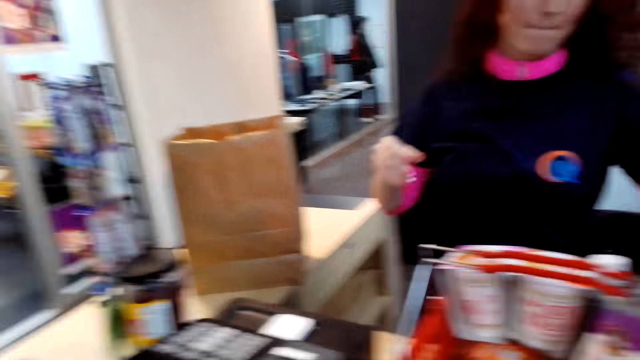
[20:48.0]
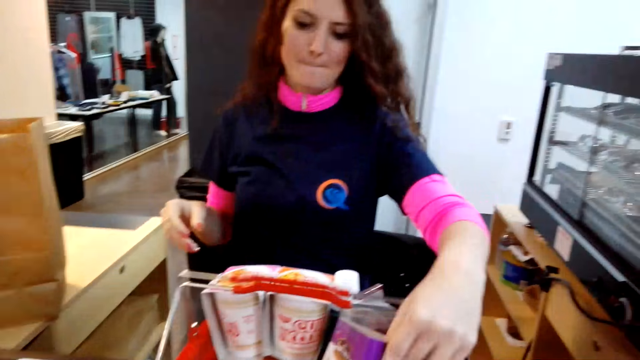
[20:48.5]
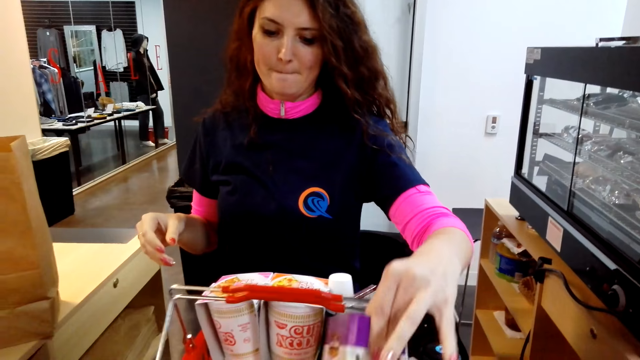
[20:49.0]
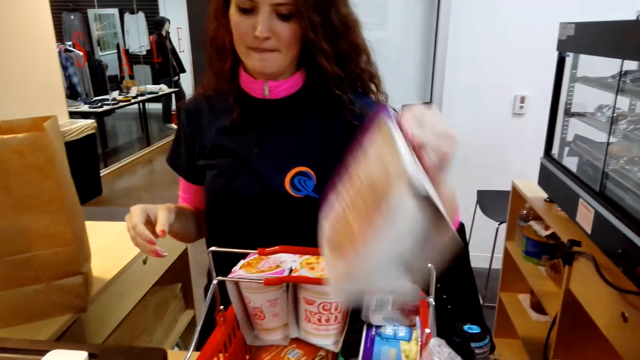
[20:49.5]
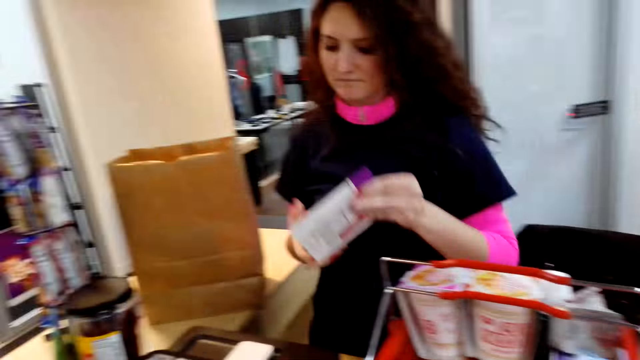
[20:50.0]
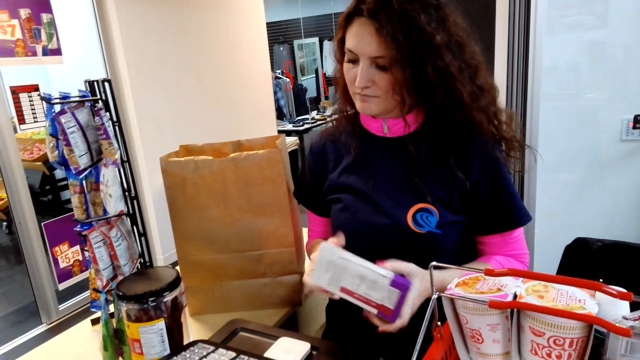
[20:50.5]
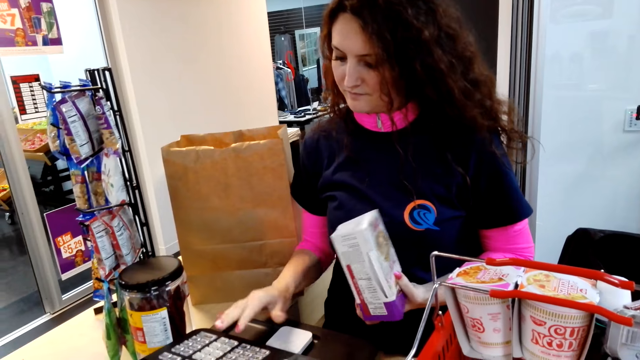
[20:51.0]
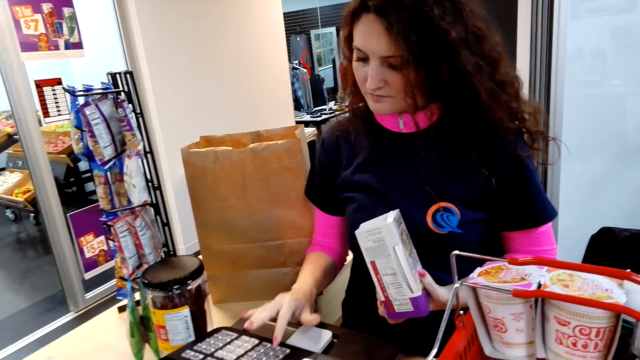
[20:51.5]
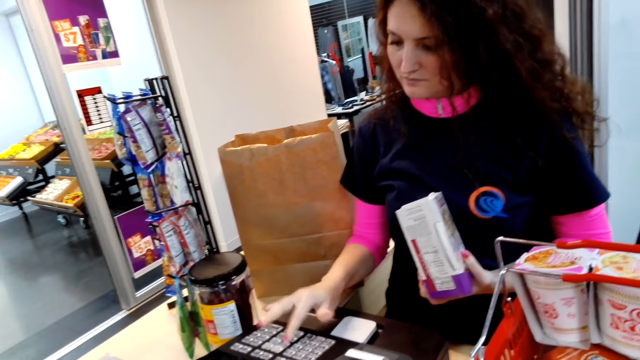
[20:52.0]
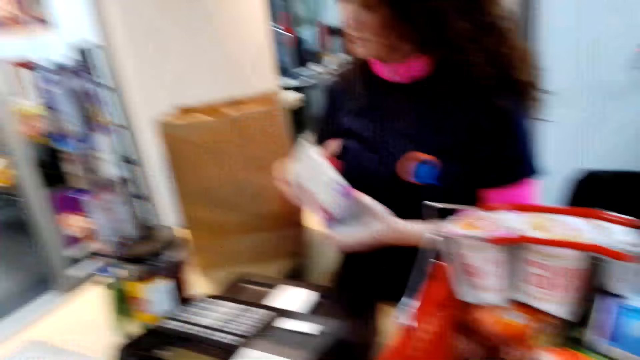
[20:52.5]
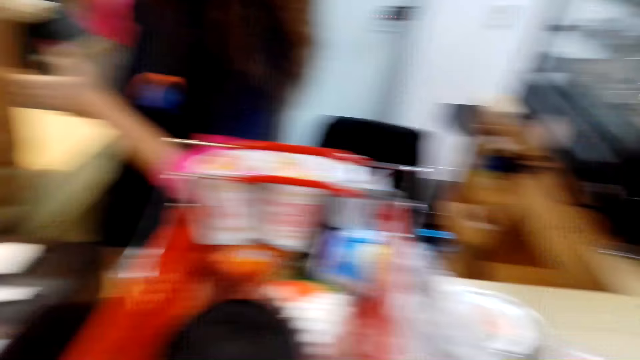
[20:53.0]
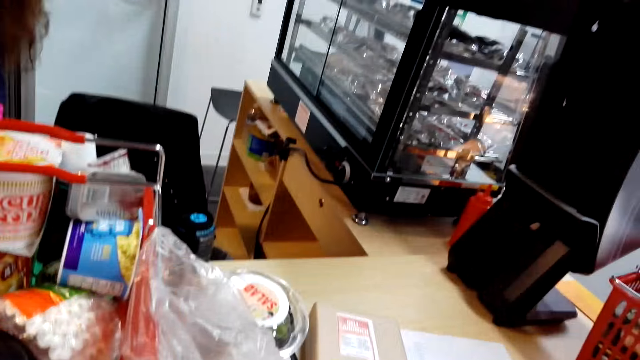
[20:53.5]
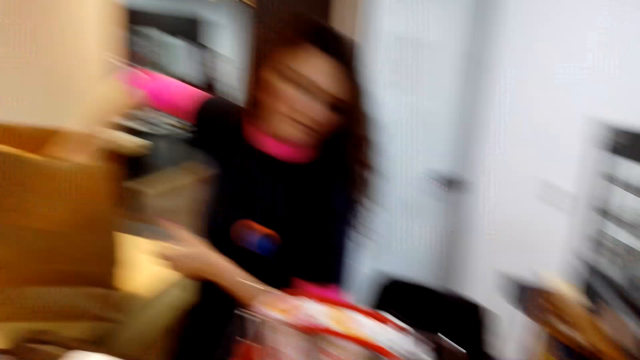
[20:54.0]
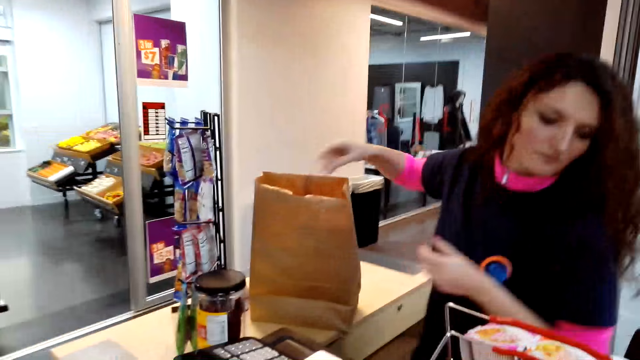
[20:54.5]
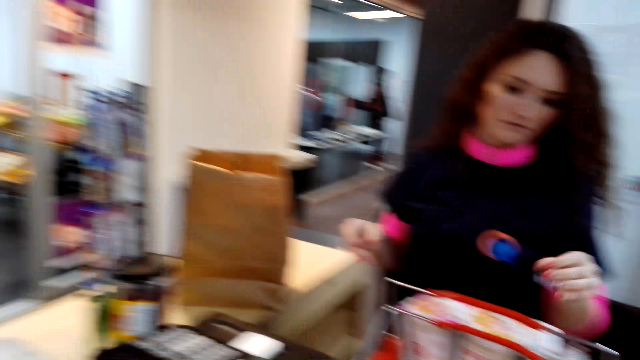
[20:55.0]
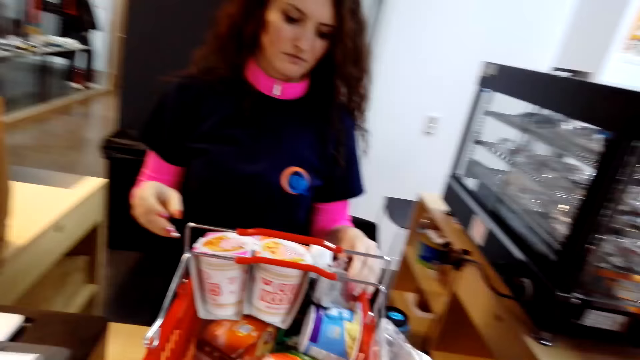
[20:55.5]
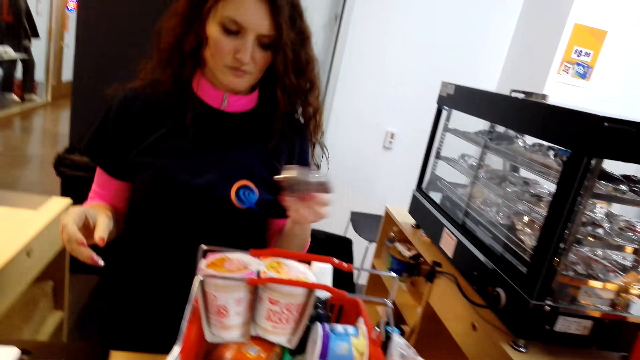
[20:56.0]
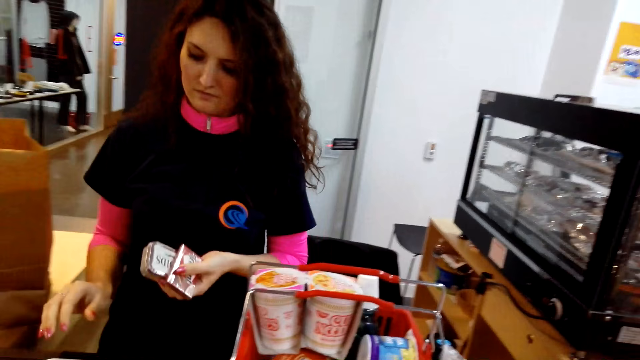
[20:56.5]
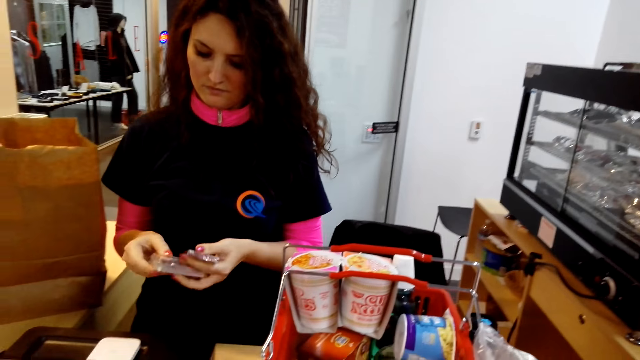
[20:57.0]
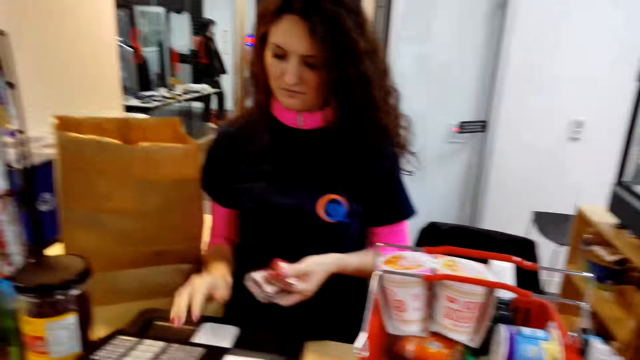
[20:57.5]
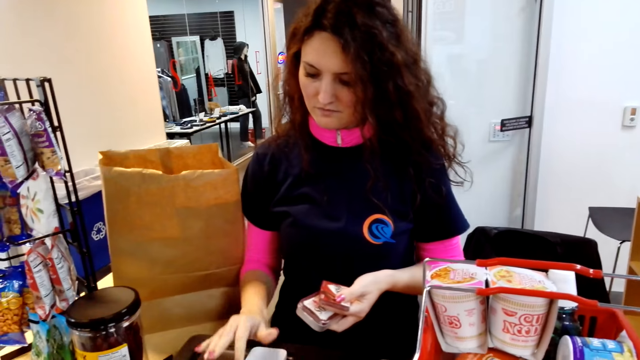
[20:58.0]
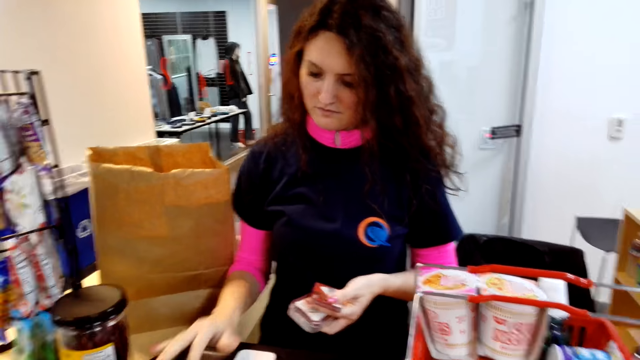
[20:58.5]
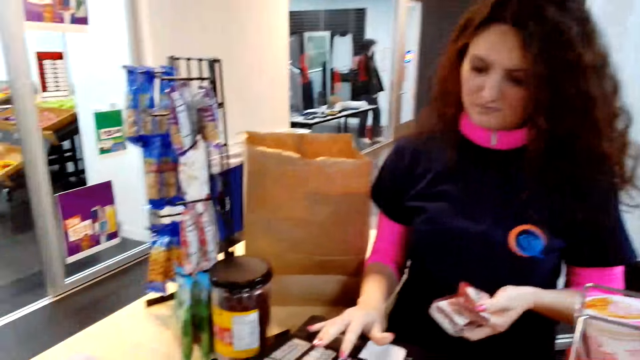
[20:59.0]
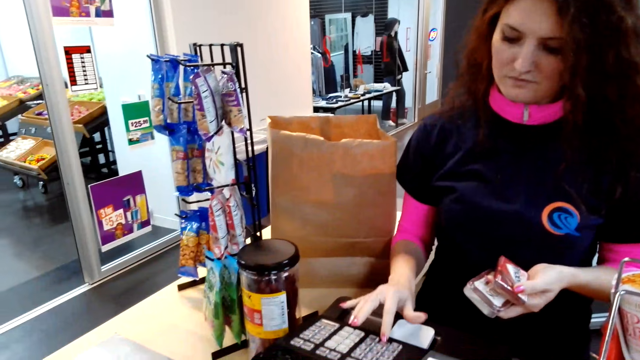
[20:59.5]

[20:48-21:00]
A woman takes items from the basket. The woman presses a calculator. The woman puts an item in the paper bag. The woman takes items from the basket. The woman presses the calculator.

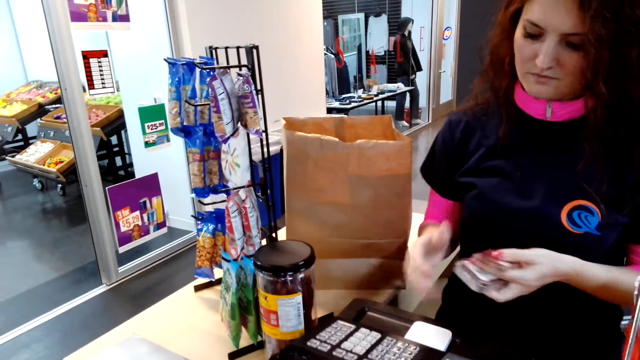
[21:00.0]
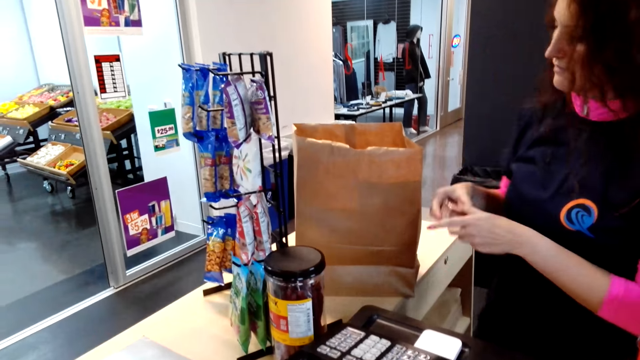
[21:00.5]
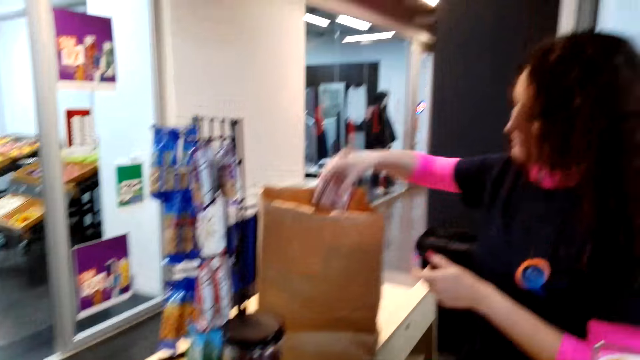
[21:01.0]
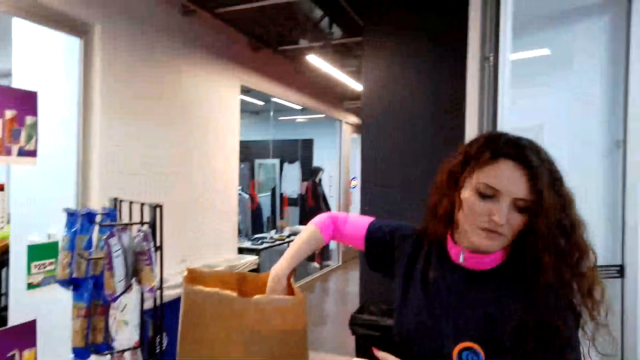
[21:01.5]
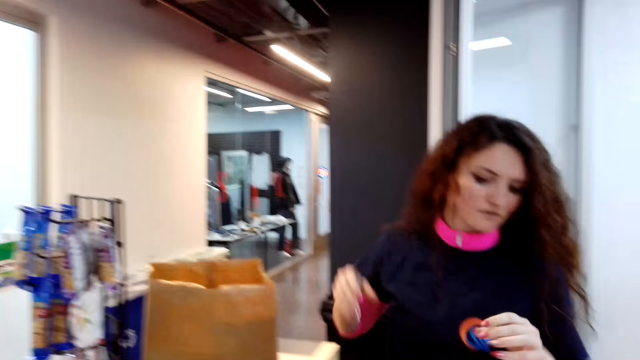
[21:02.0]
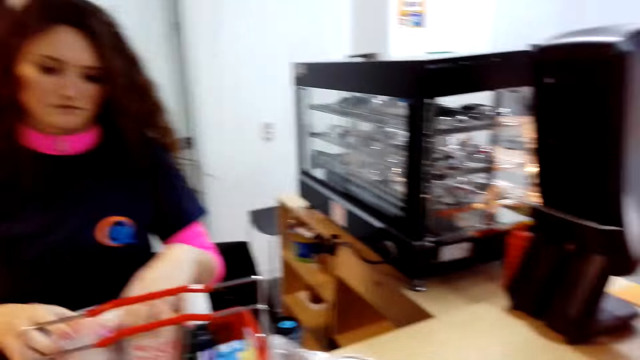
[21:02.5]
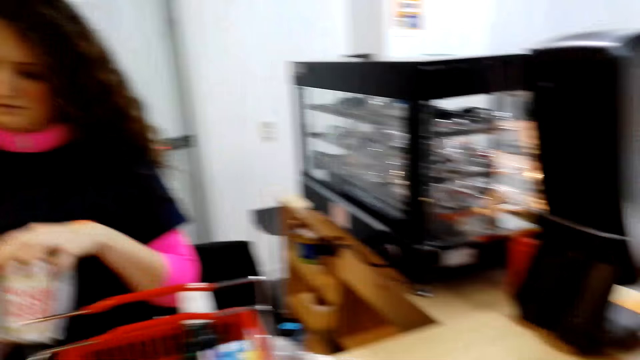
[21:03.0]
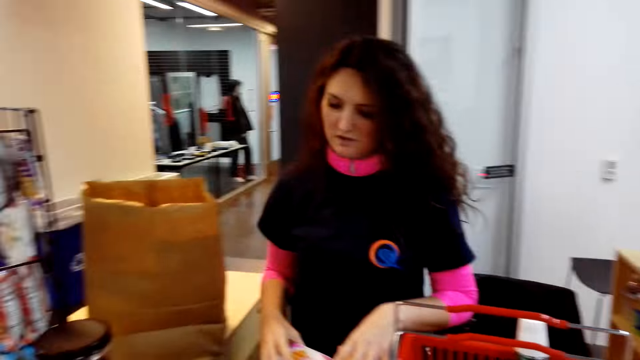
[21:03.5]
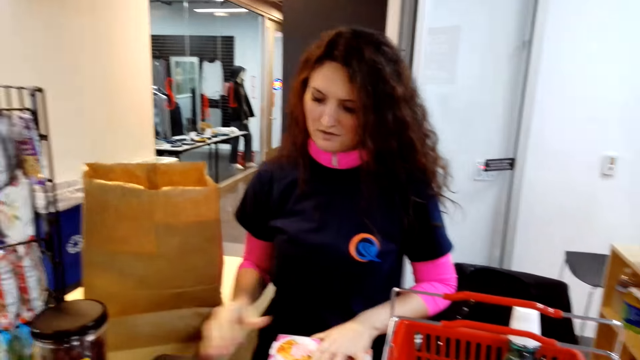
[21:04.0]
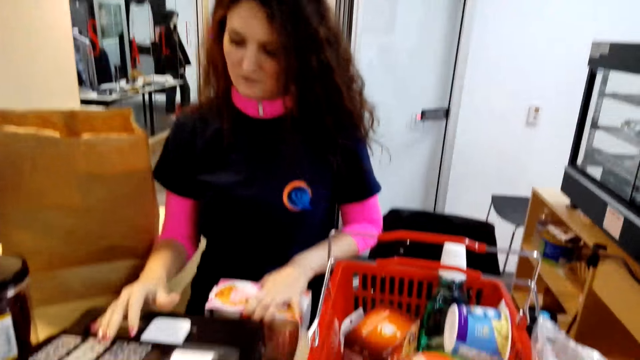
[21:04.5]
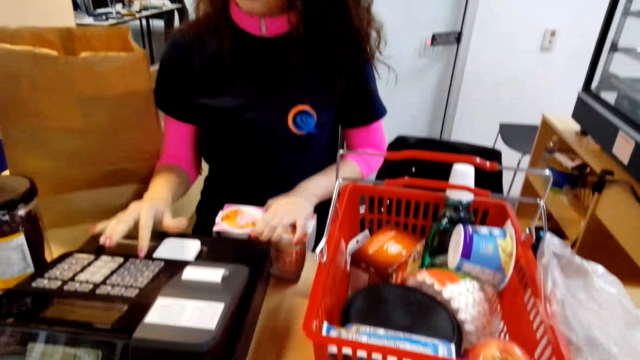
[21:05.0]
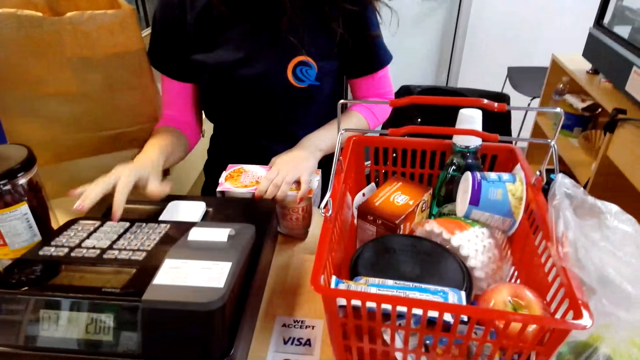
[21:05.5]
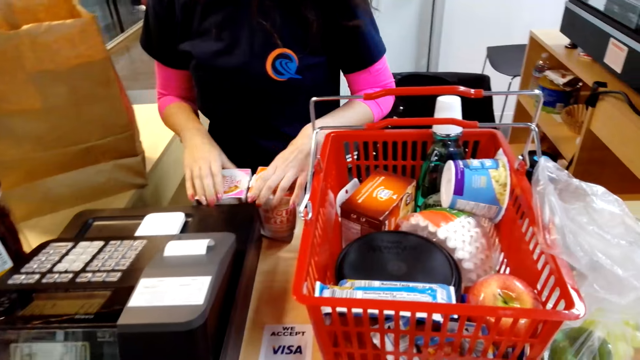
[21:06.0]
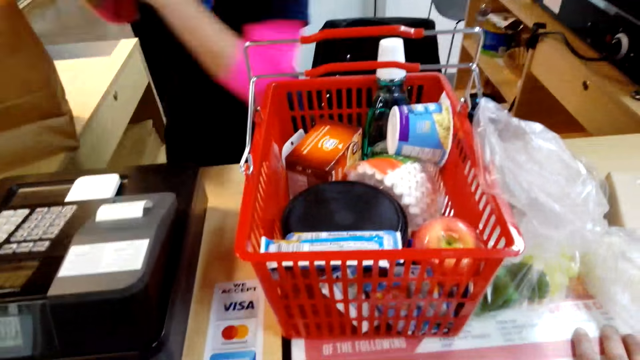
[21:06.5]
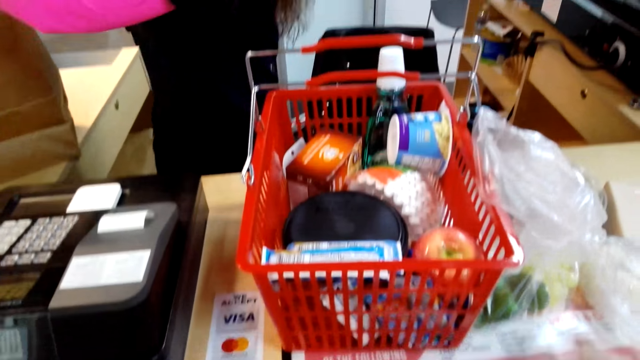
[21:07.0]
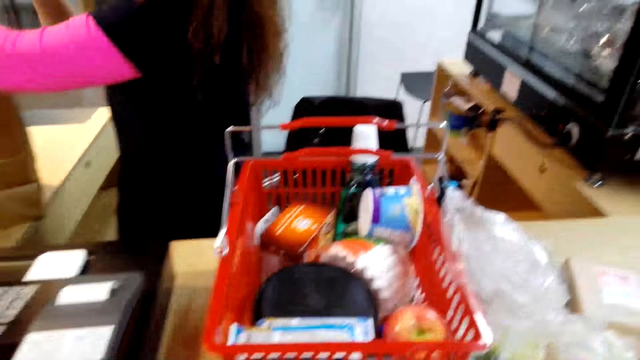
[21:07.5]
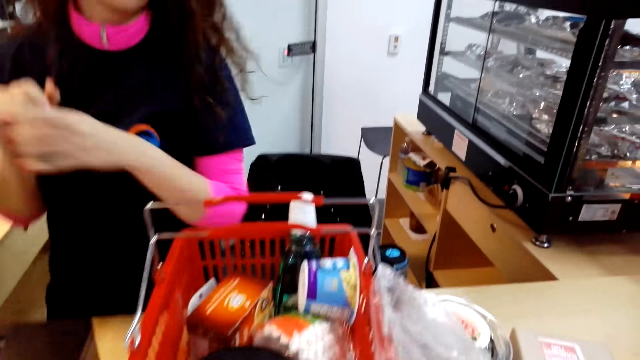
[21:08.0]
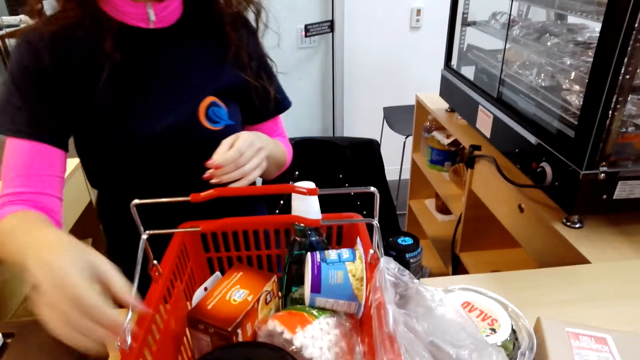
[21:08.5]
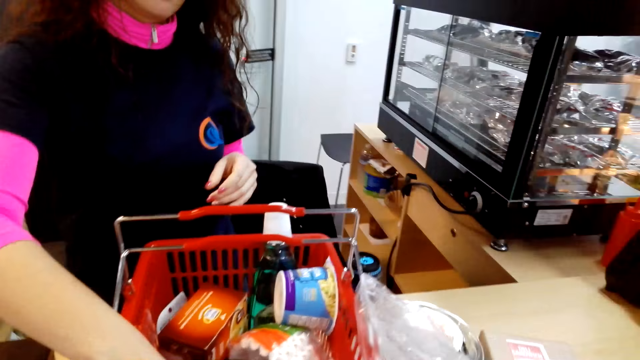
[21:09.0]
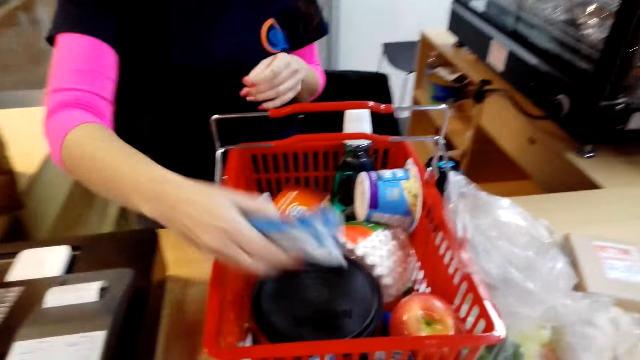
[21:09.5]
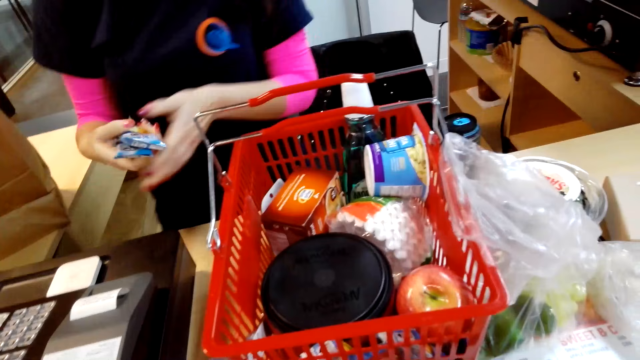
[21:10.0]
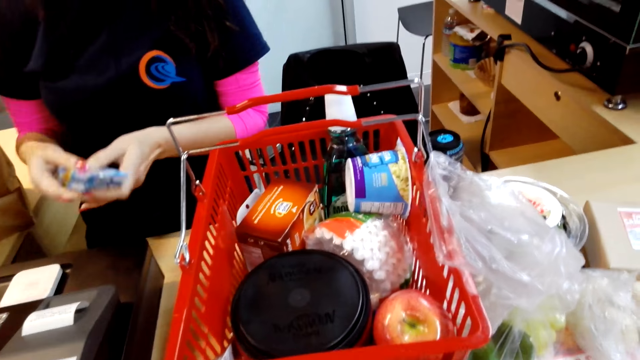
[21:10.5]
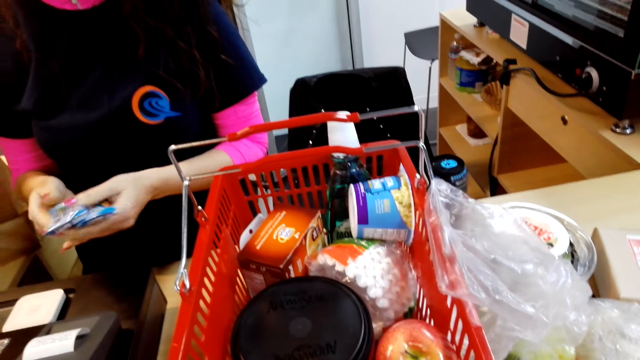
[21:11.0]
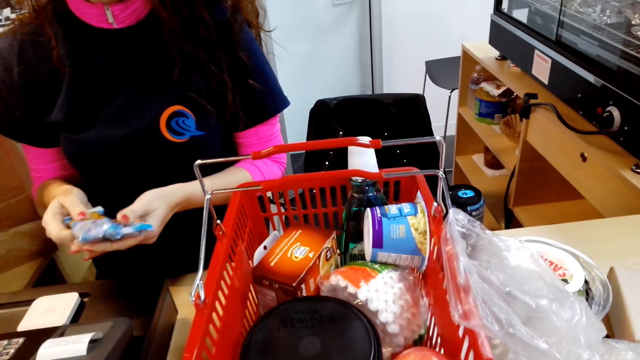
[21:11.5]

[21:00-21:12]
A woman puts an item in the paper bag. The woman takes items from the basket. The woman presses a calculator. The woman puts an item in the paper bag. The woman takes items from the basket.
